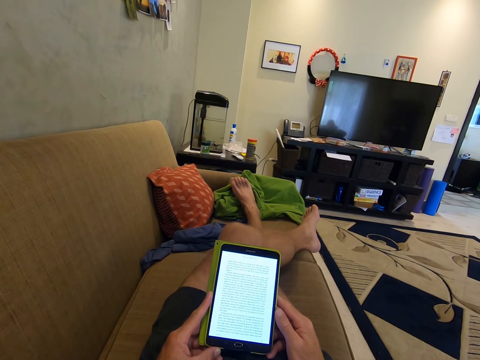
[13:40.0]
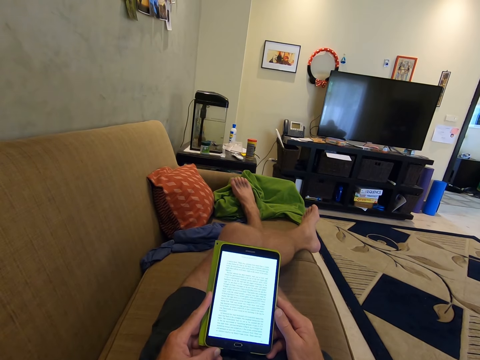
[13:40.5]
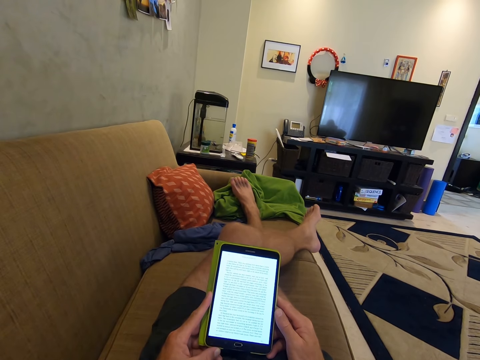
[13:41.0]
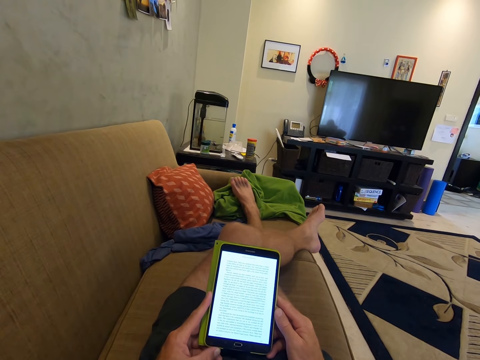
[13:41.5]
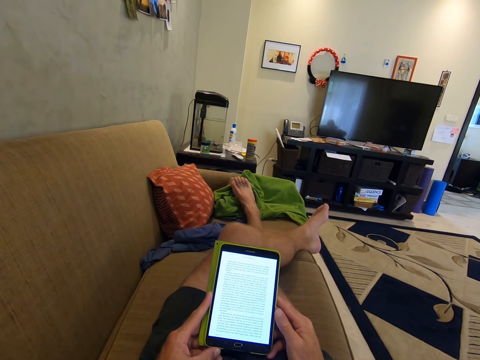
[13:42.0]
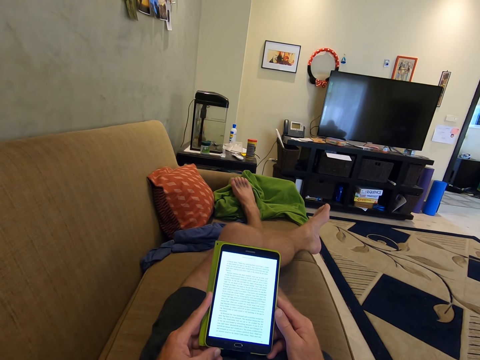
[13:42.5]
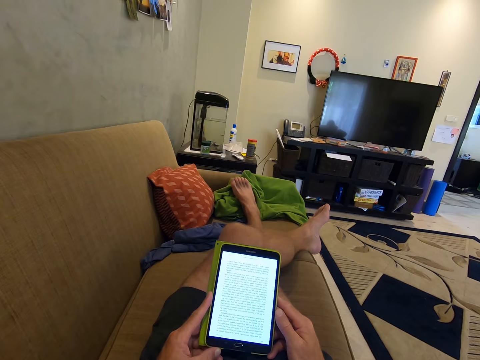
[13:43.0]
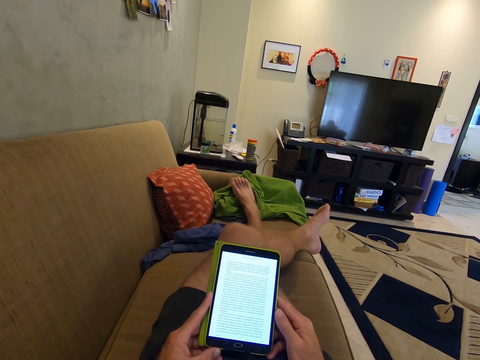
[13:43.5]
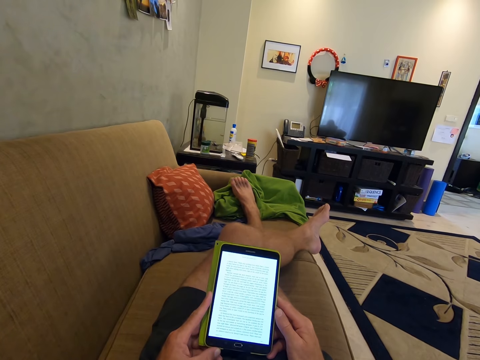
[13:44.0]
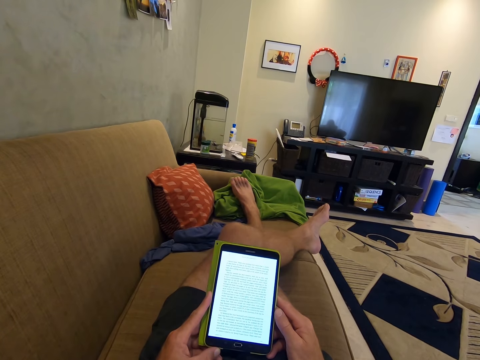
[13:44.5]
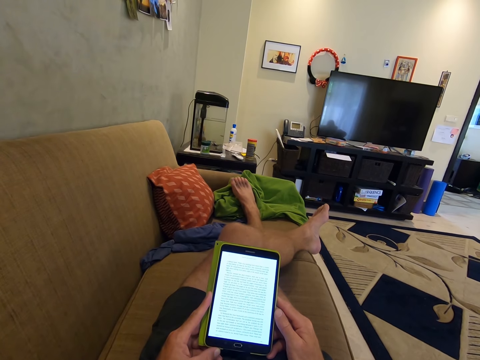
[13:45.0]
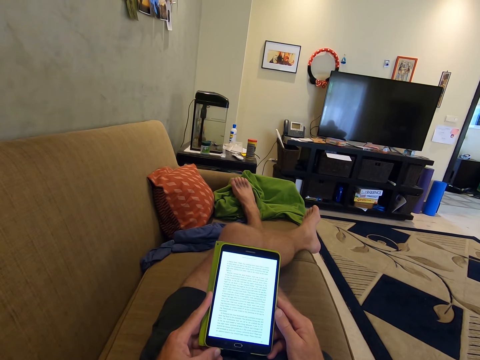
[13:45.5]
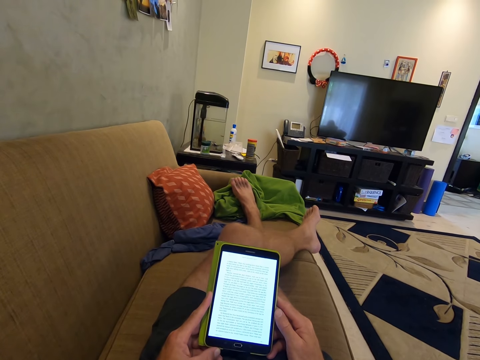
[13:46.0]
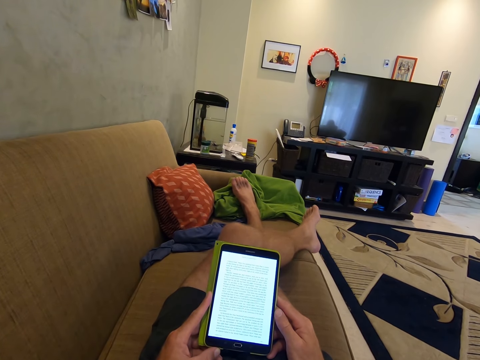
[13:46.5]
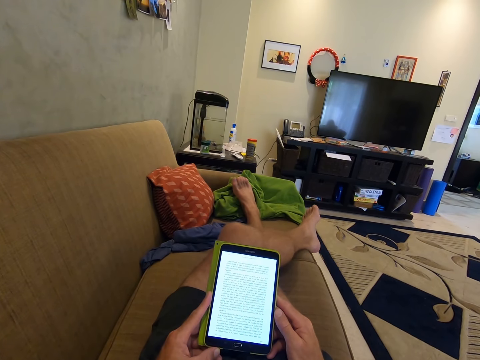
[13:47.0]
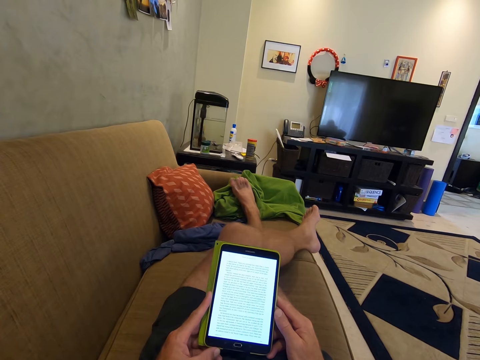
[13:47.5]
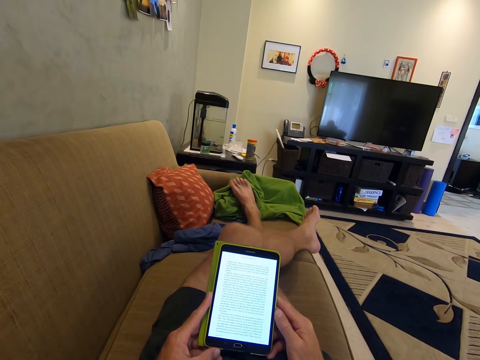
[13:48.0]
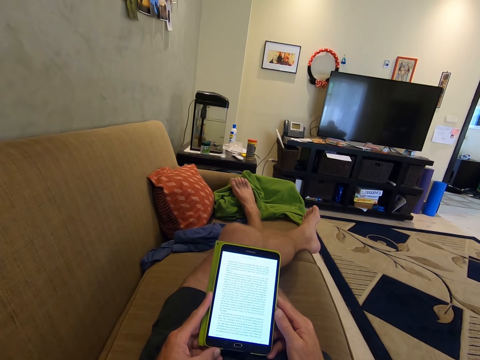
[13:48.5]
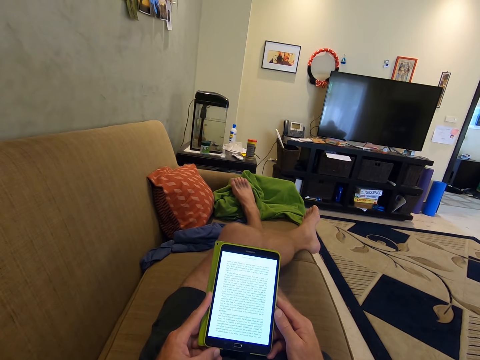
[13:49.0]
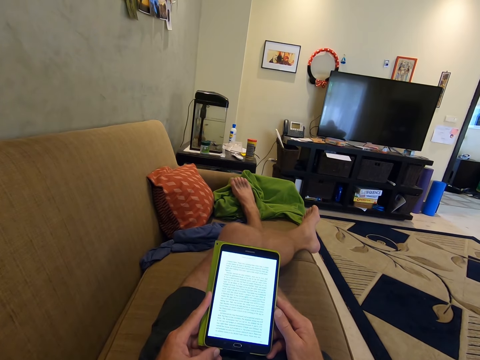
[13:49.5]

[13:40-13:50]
The camera wearer moves the left leg. They use the phone with both hands.

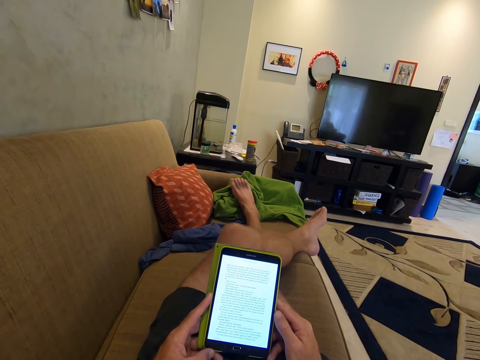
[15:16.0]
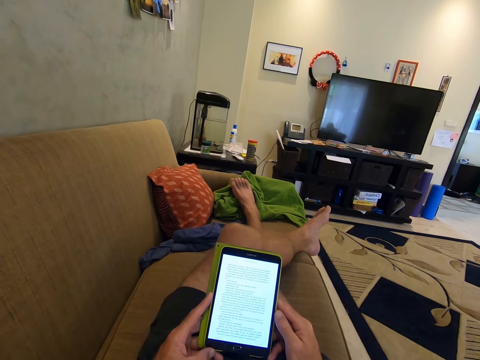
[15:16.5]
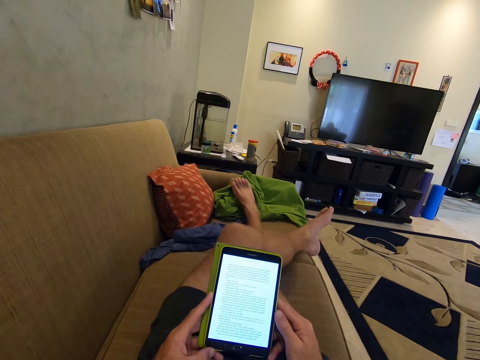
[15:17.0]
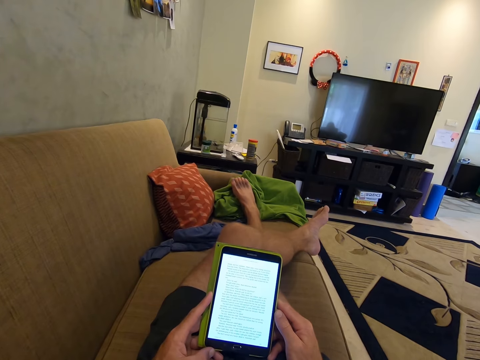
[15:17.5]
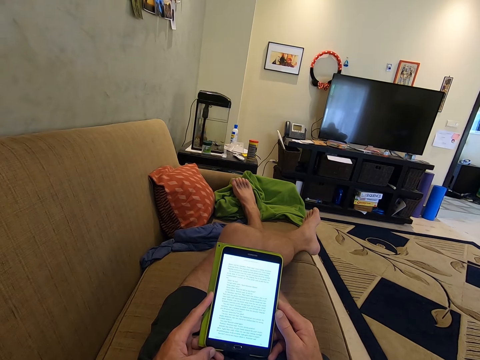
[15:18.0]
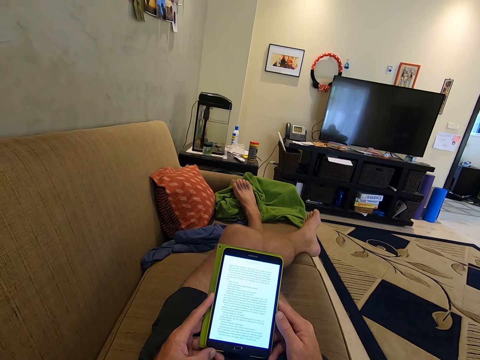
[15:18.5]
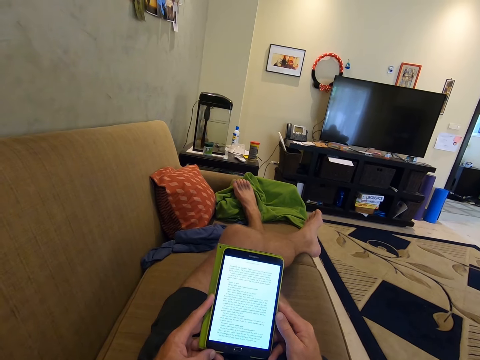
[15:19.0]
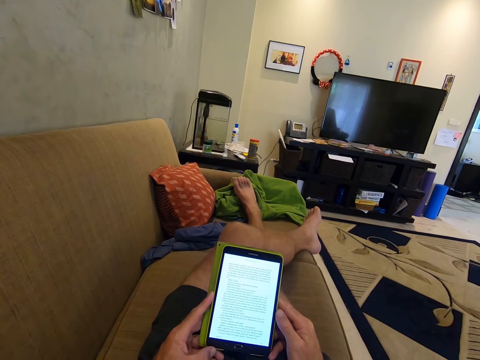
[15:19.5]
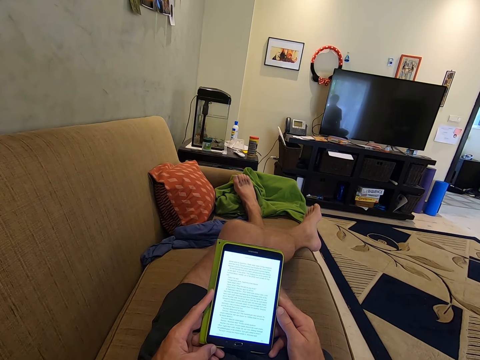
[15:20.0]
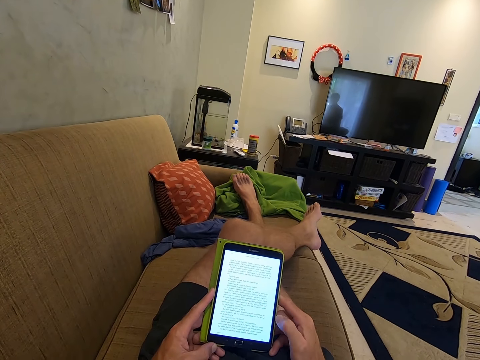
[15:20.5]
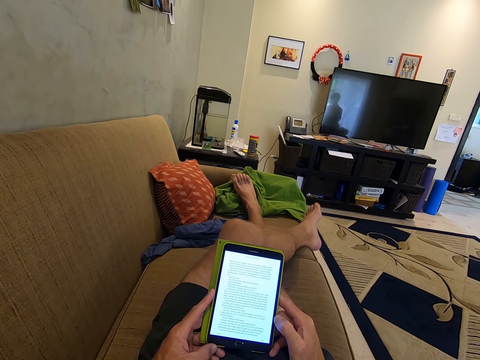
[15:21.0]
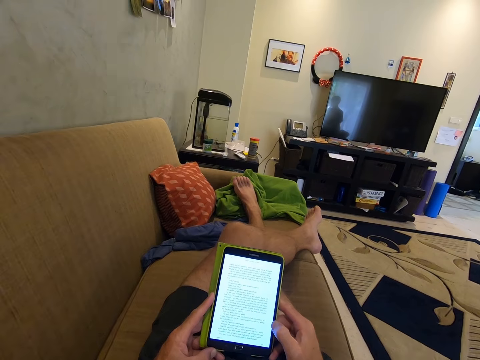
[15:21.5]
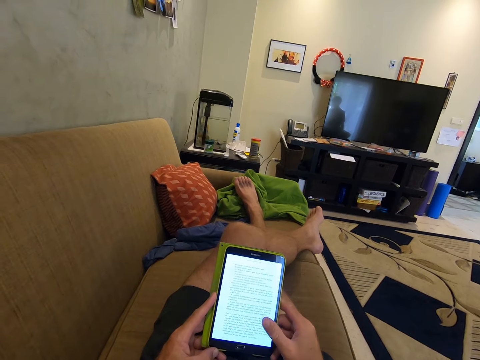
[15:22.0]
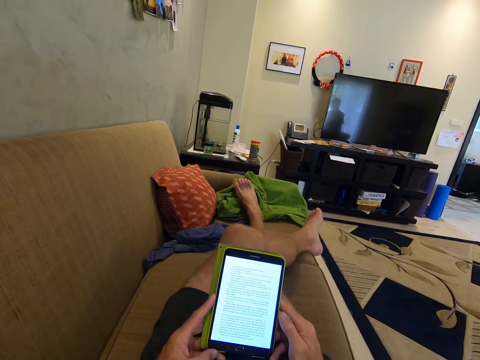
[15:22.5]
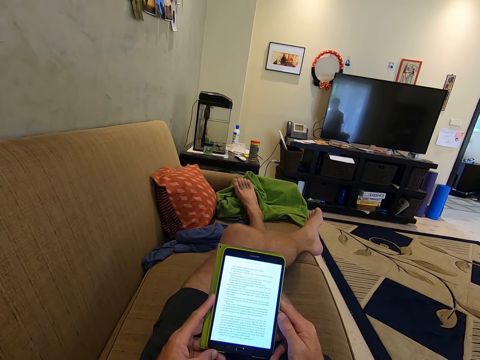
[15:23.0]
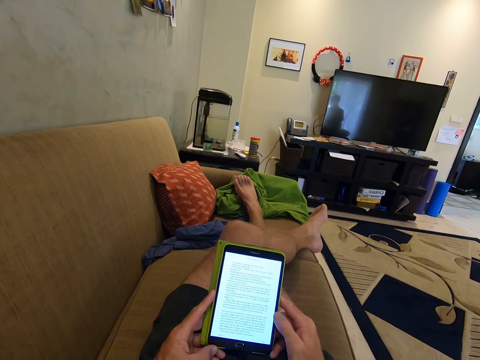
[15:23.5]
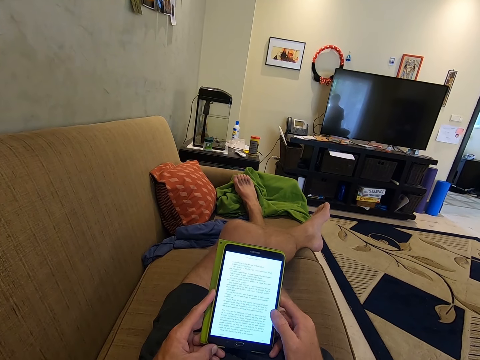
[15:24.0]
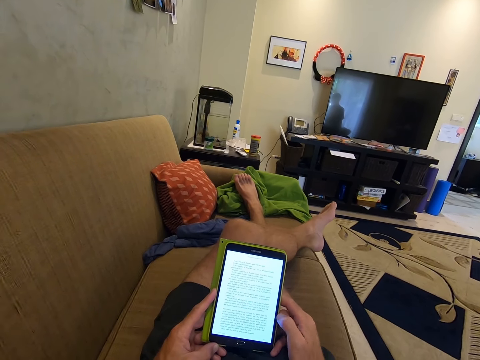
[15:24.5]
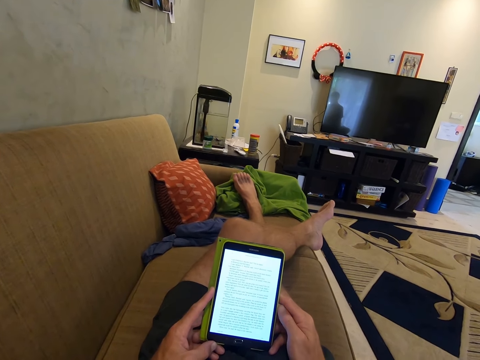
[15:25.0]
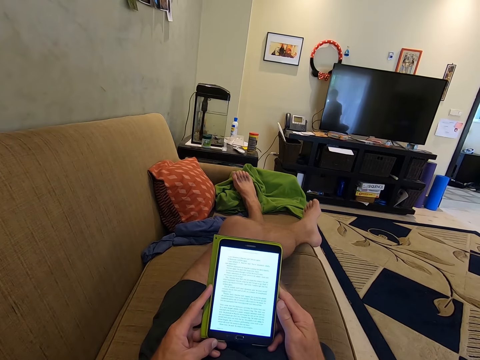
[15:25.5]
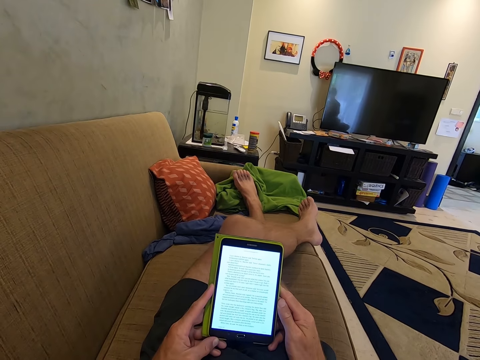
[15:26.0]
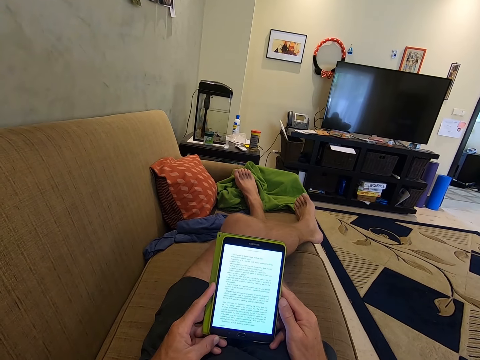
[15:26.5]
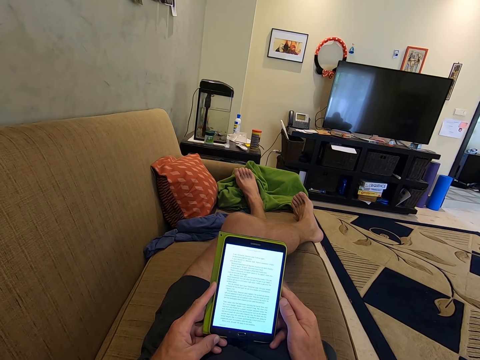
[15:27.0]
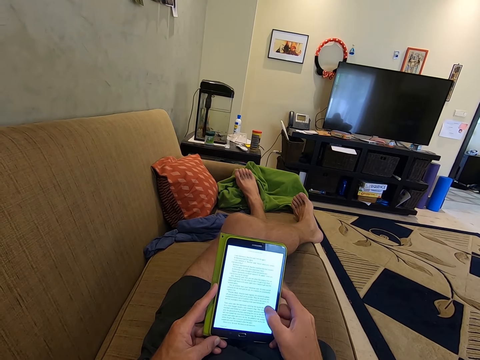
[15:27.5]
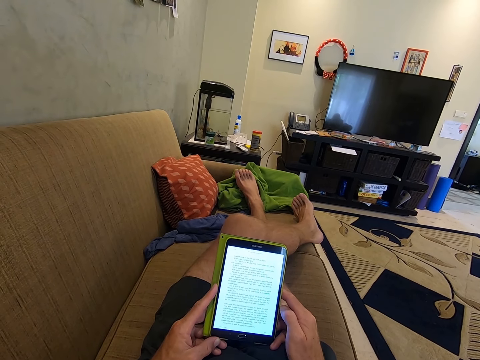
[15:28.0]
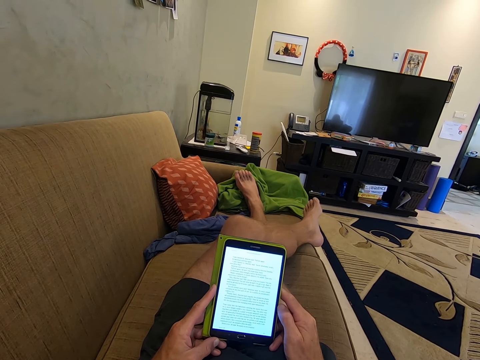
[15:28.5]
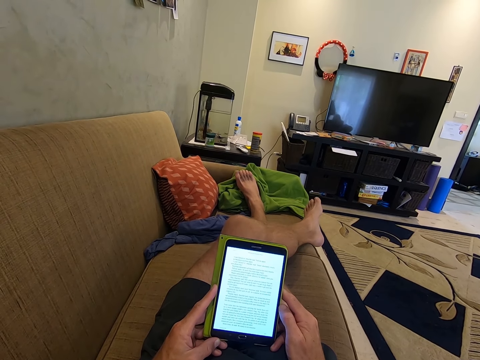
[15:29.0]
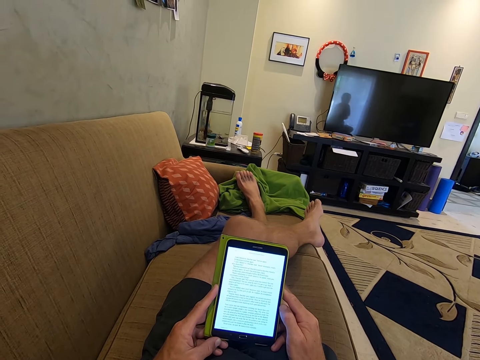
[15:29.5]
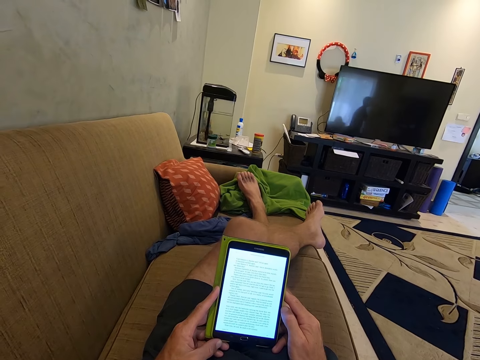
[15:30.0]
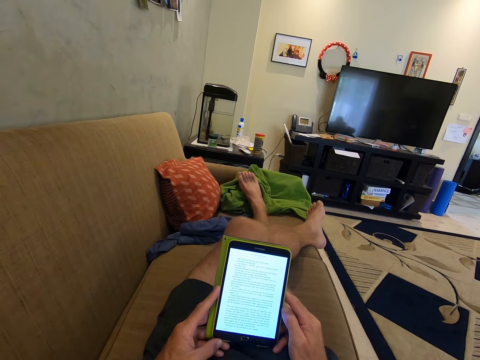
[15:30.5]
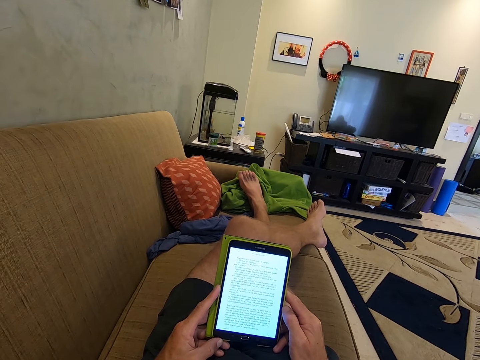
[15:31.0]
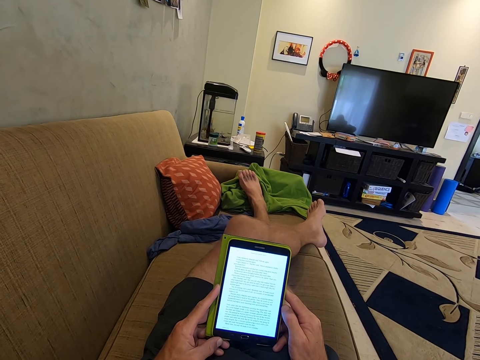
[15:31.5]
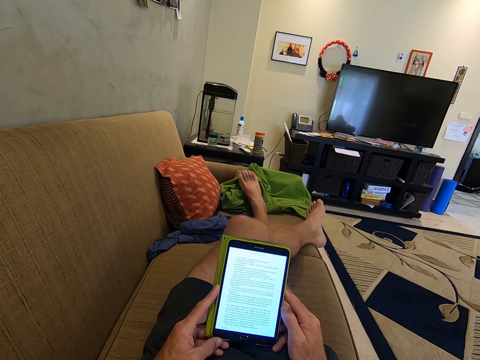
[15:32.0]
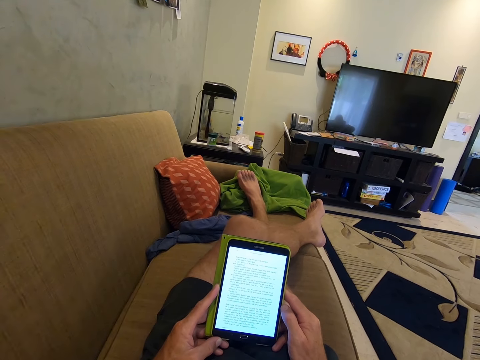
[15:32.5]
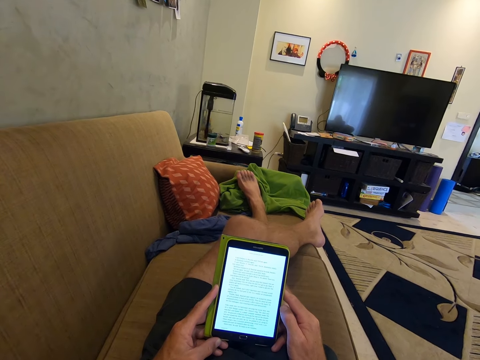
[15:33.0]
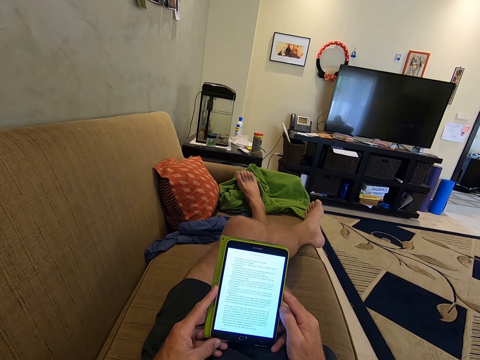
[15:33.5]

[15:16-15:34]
The camera wearer talks to a woman.
